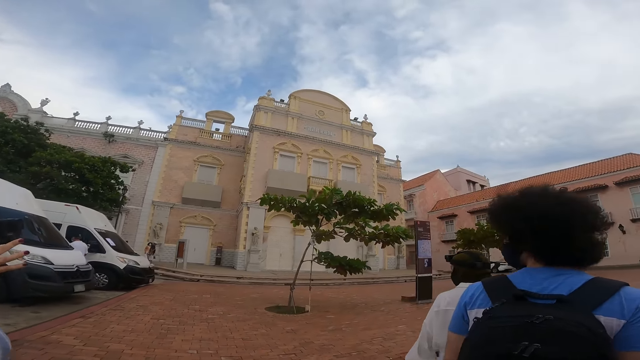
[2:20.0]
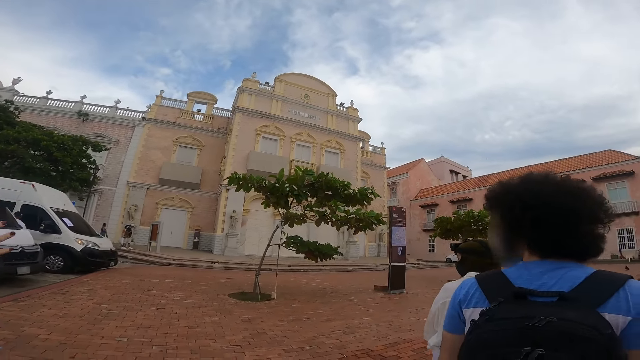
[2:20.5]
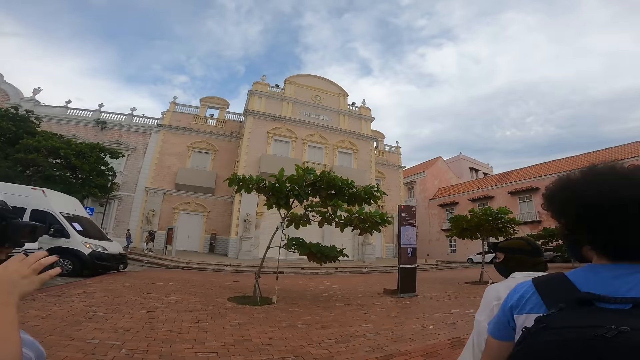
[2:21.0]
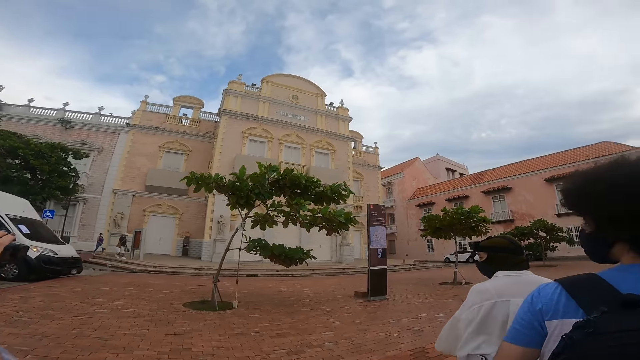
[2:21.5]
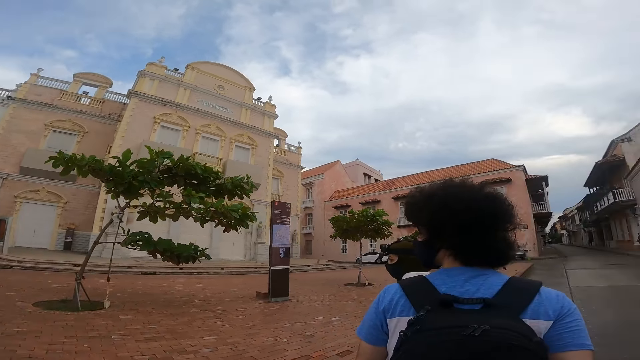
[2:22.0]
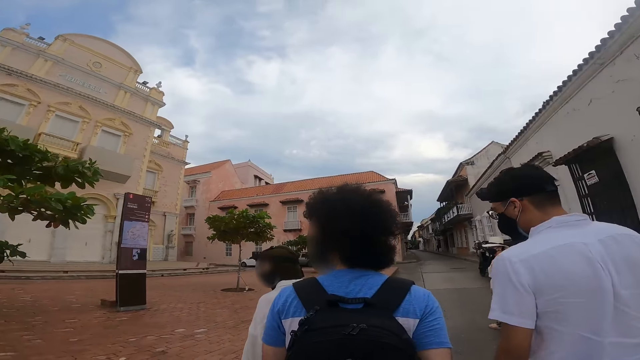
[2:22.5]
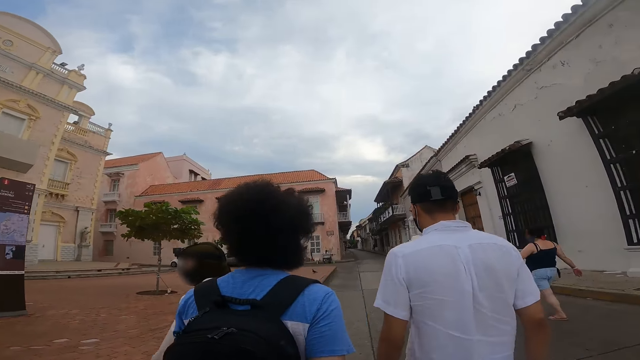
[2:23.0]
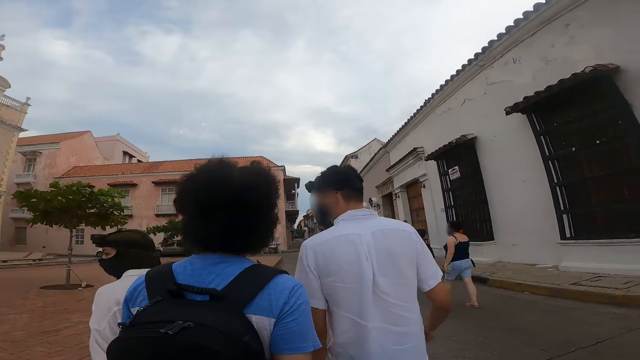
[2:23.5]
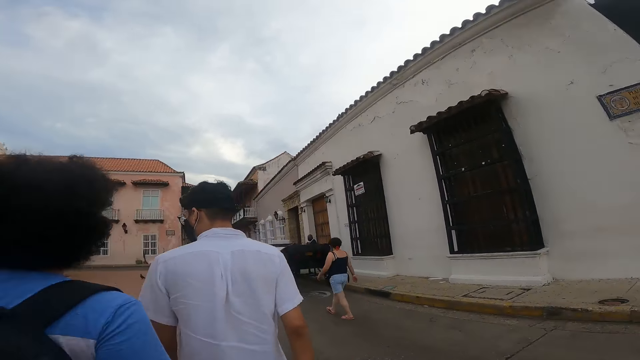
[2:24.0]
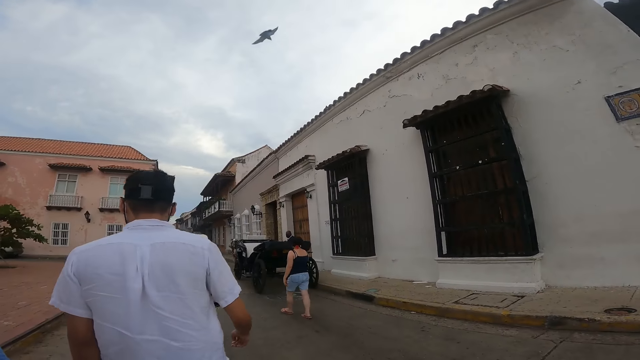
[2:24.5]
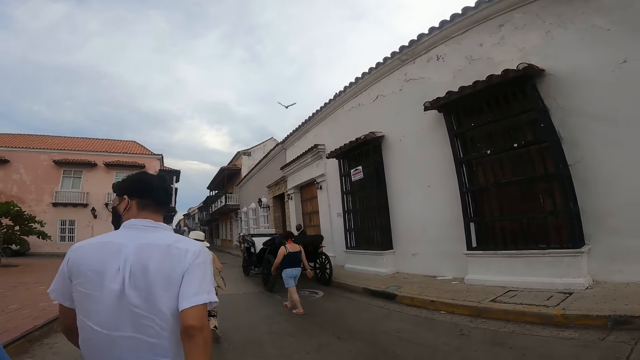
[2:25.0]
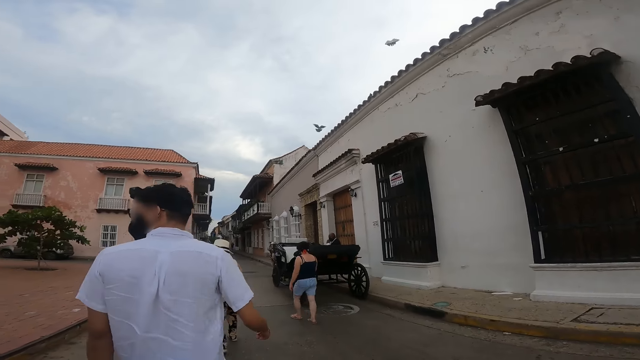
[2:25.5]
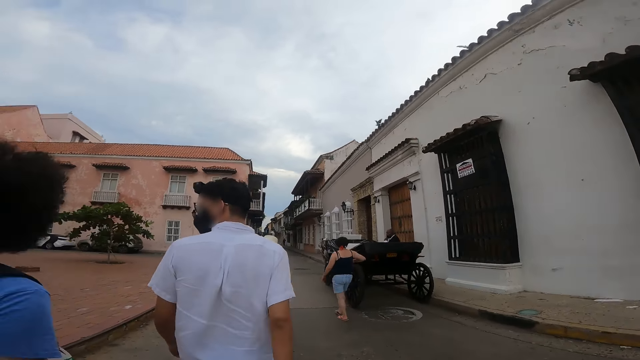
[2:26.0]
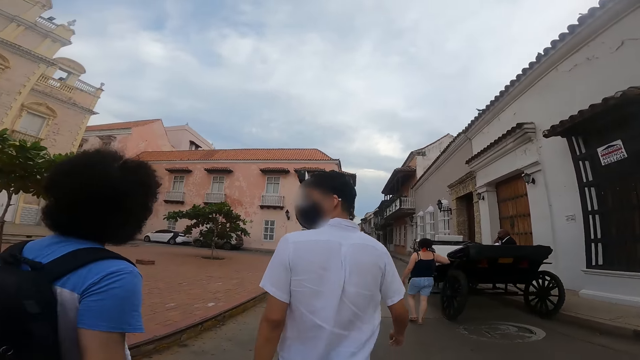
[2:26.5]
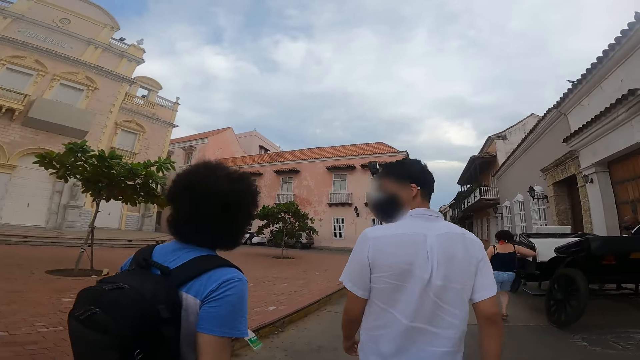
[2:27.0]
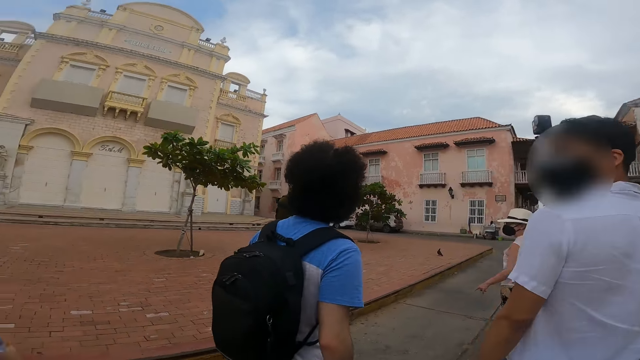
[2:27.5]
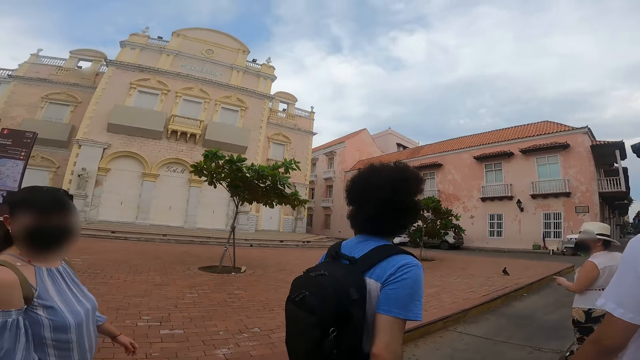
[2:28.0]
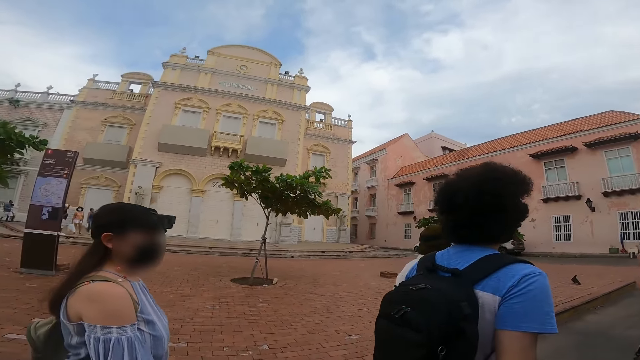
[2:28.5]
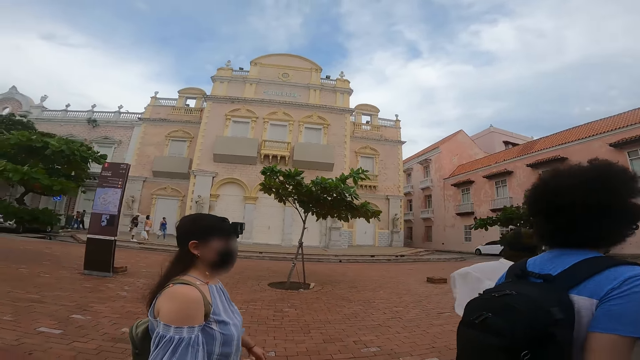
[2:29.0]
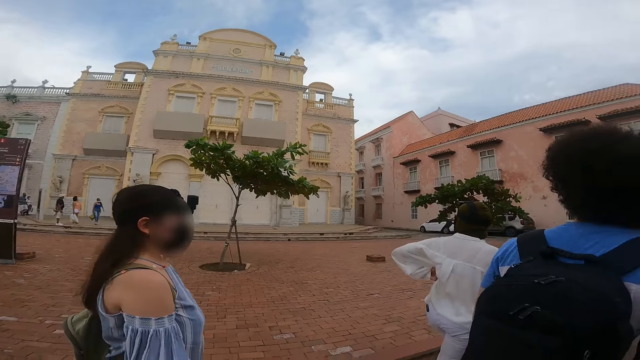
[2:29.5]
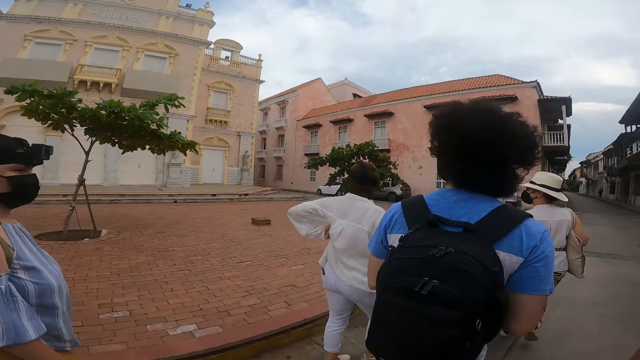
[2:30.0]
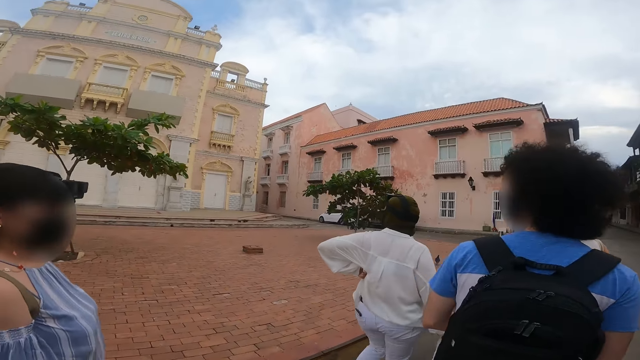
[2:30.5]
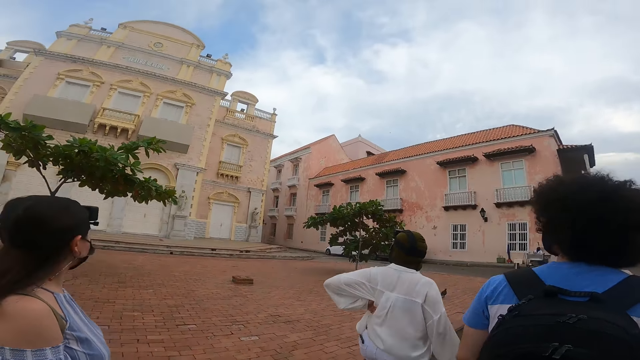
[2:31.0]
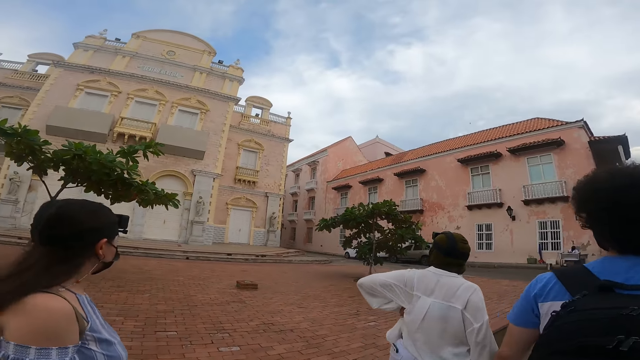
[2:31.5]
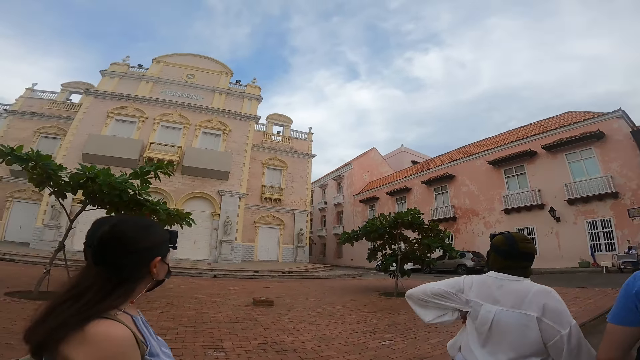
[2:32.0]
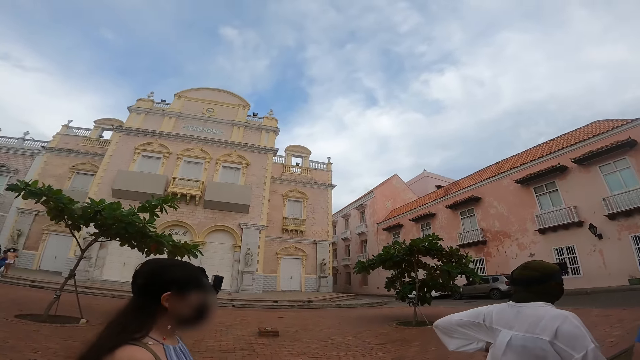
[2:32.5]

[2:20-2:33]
The camera wearer walks on the road. The woman adjusts her bra with her left hand.

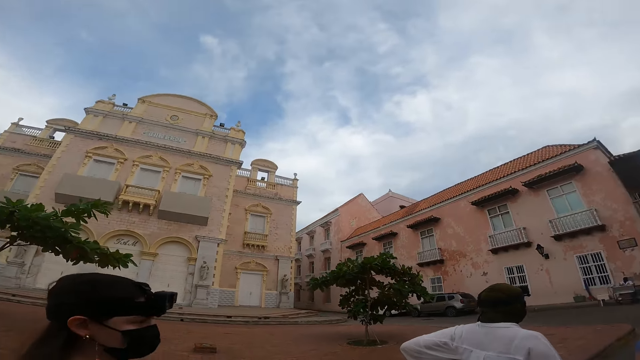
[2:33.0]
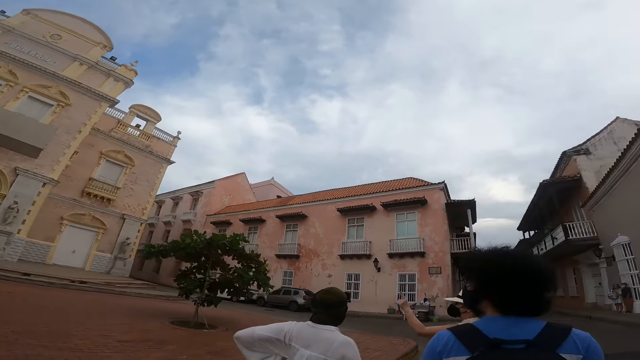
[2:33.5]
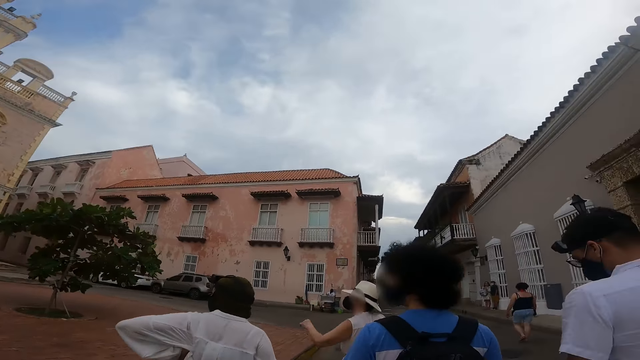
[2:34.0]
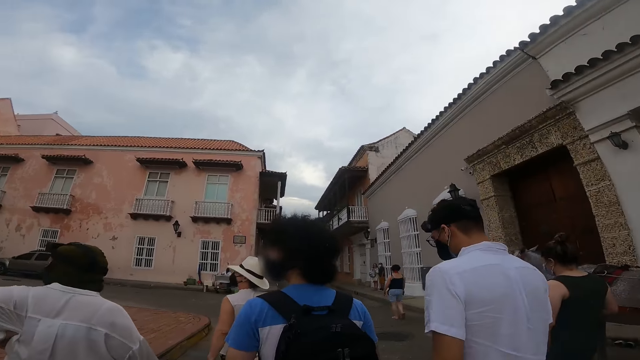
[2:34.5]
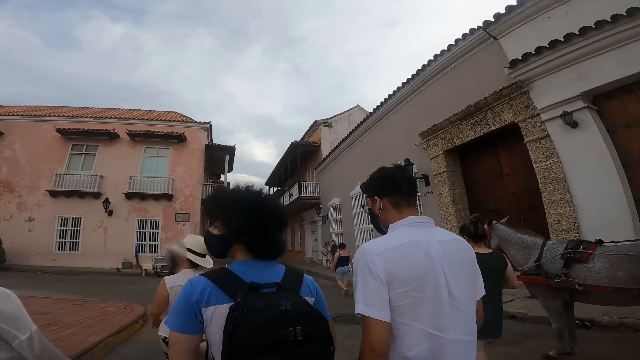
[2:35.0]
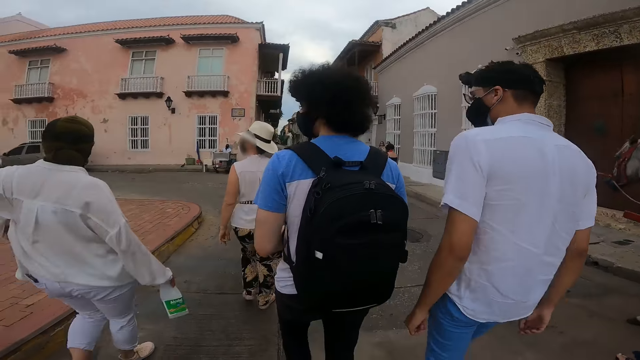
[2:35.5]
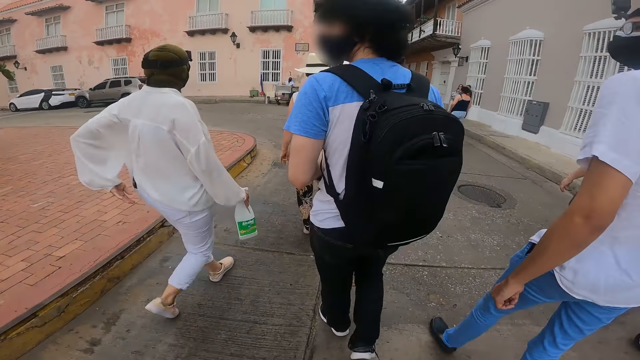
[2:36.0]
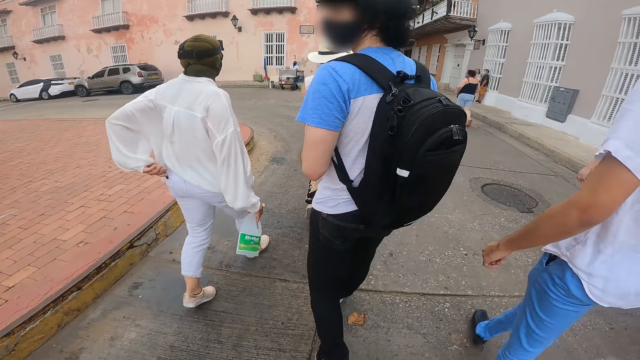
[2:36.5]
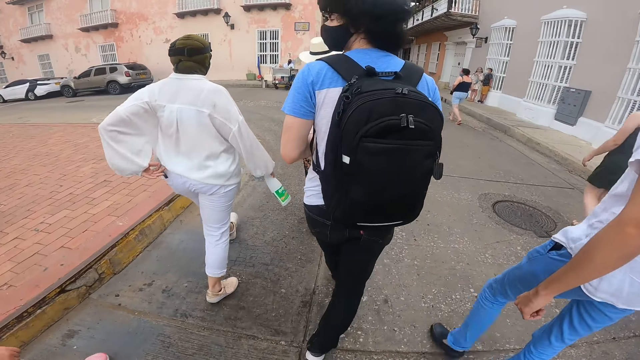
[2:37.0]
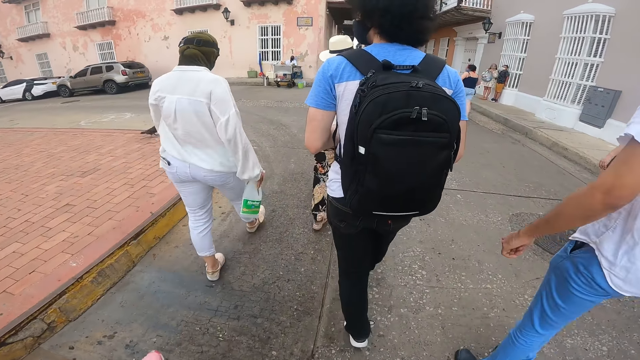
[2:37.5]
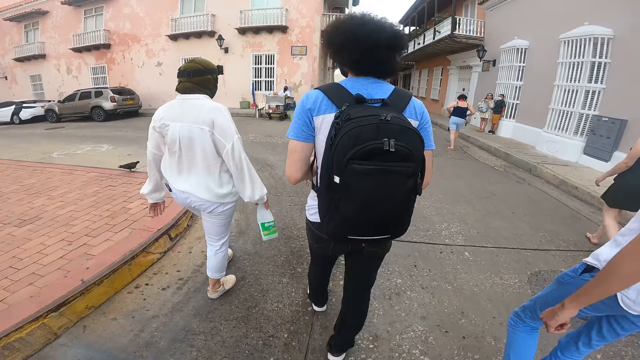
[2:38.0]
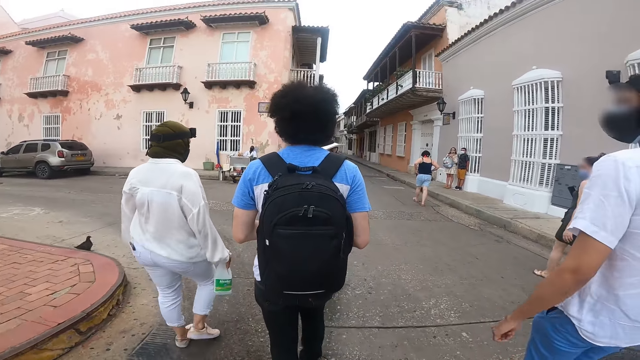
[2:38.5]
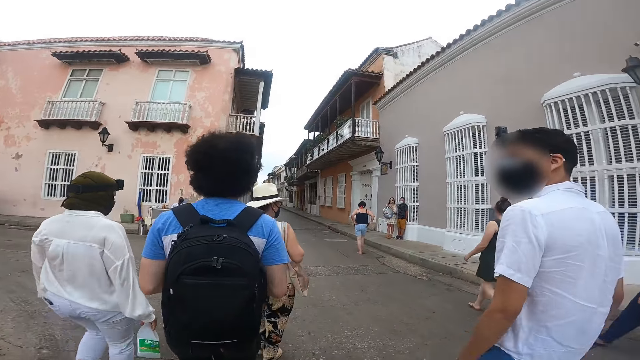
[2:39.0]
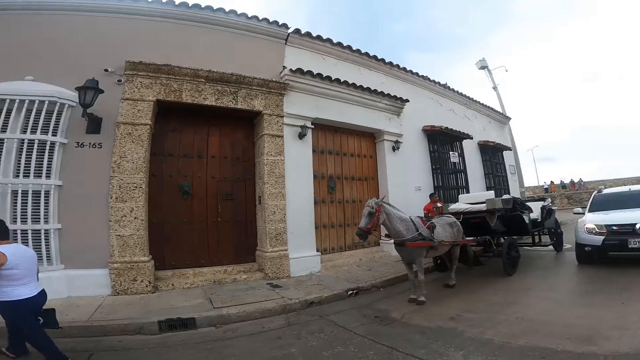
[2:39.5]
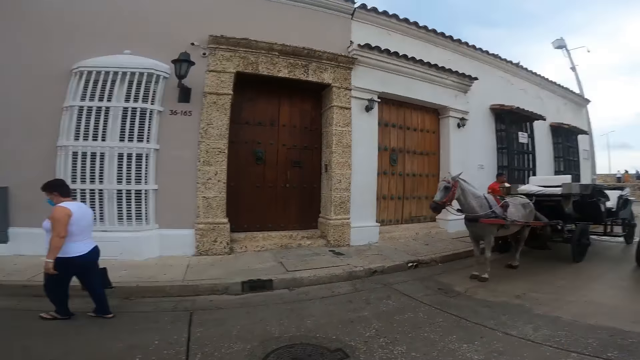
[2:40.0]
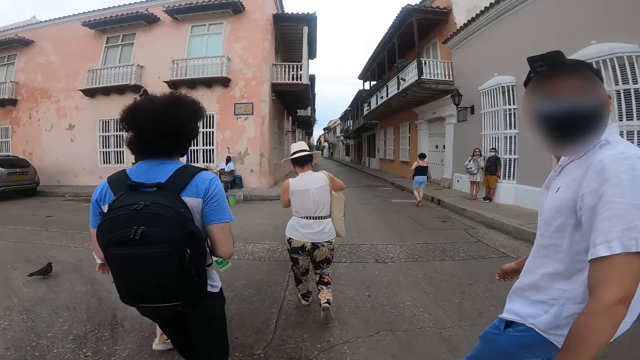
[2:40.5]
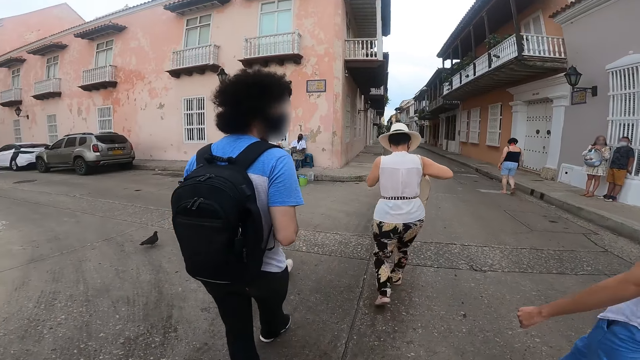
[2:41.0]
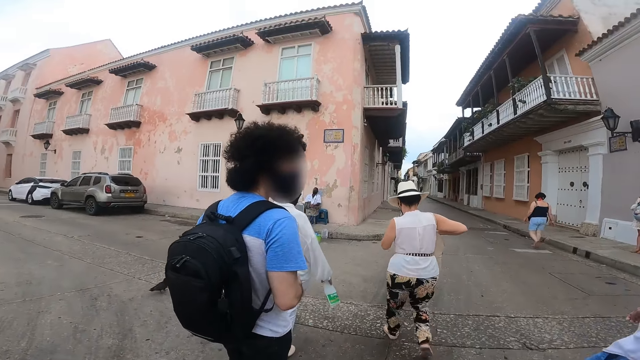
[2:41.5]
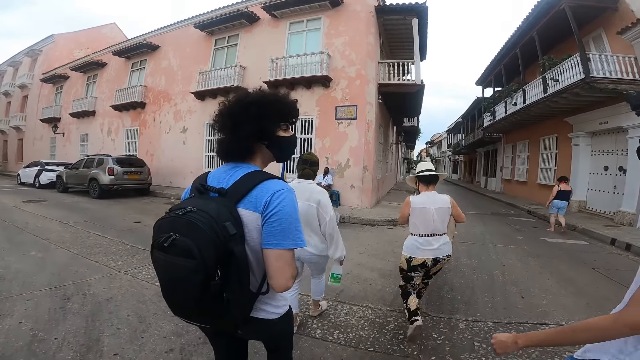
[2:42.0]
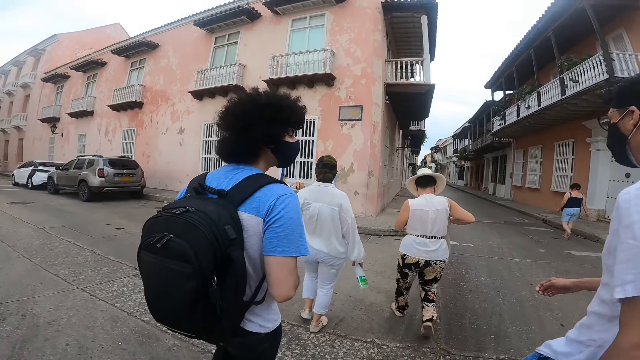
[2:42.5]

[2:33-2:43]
The woman adjusts her shirt with her left hand.
